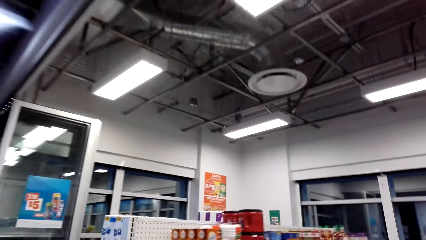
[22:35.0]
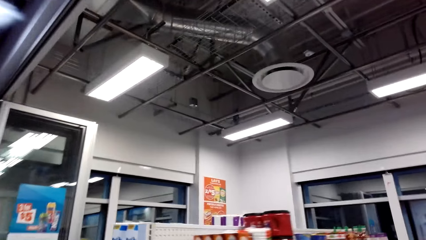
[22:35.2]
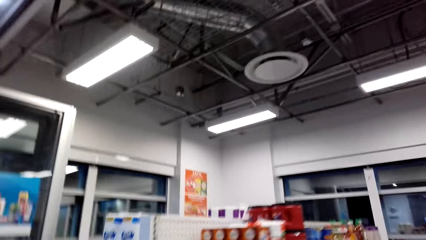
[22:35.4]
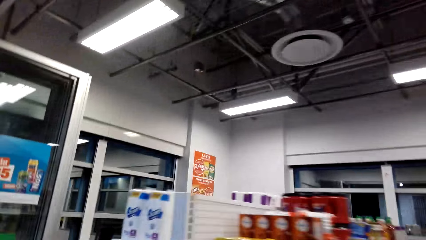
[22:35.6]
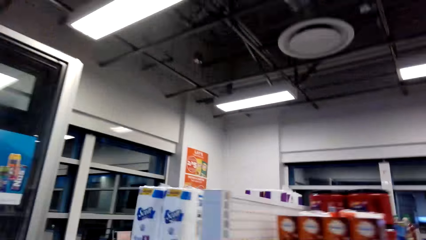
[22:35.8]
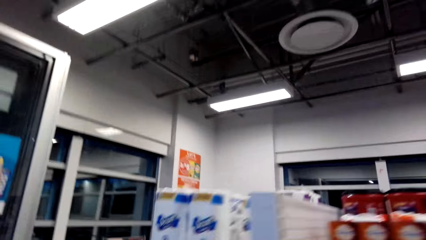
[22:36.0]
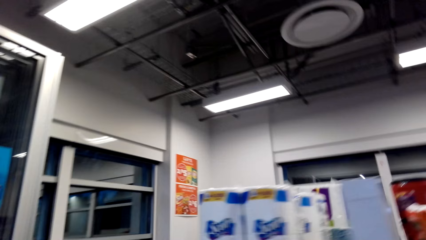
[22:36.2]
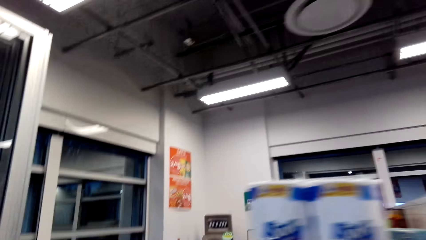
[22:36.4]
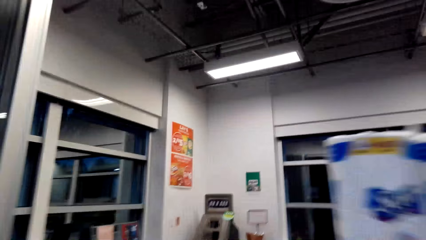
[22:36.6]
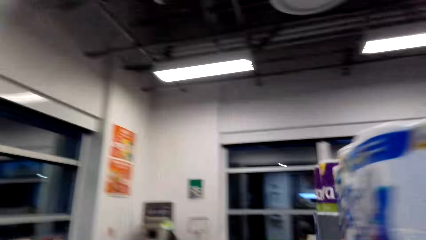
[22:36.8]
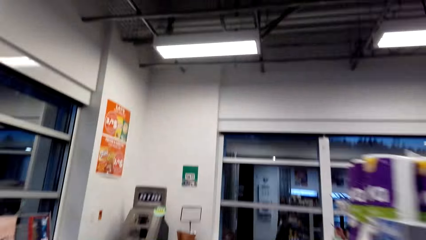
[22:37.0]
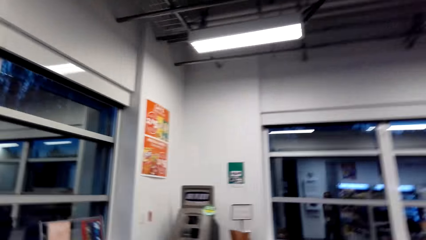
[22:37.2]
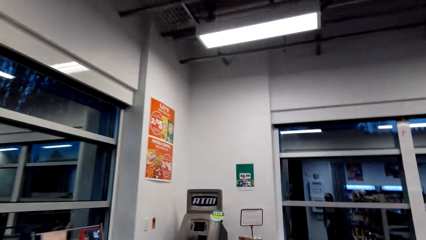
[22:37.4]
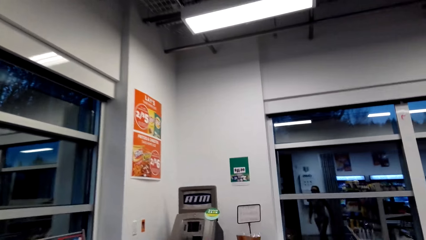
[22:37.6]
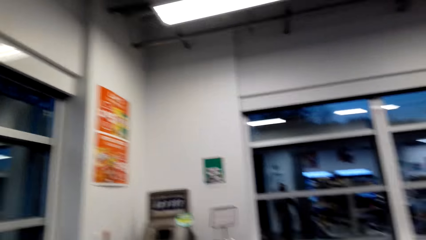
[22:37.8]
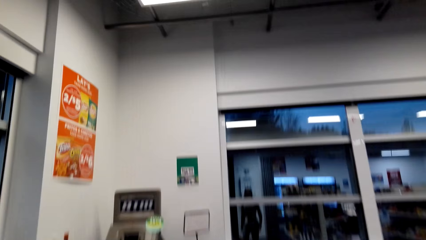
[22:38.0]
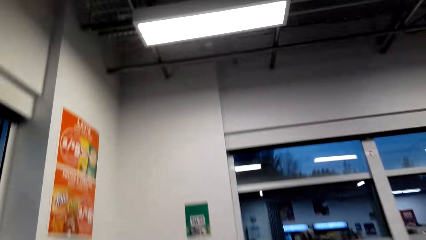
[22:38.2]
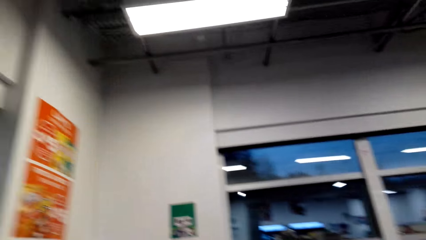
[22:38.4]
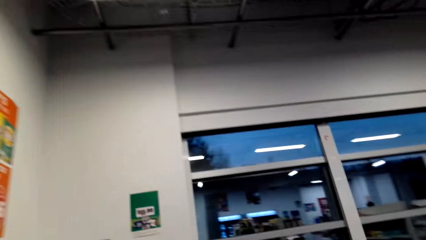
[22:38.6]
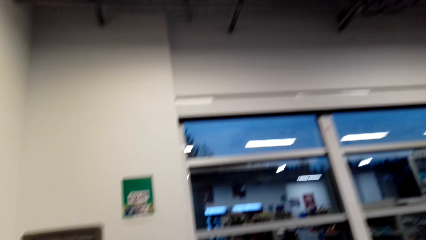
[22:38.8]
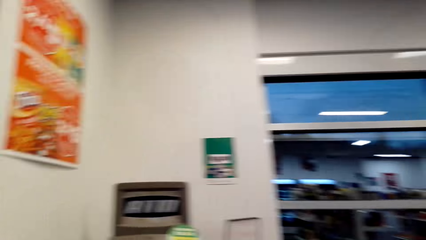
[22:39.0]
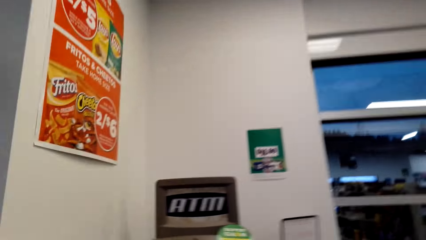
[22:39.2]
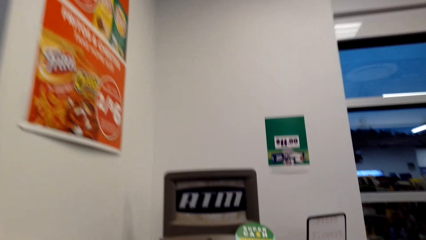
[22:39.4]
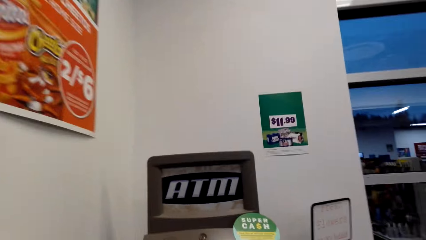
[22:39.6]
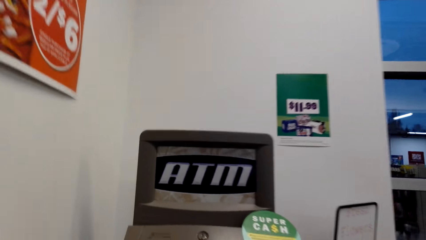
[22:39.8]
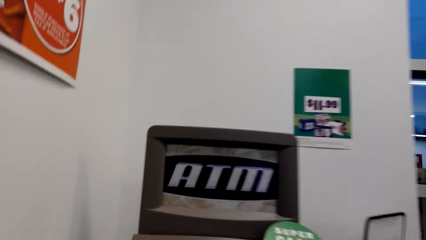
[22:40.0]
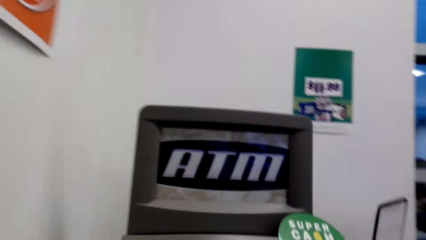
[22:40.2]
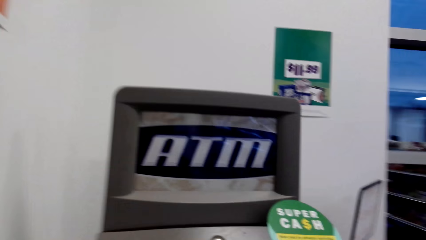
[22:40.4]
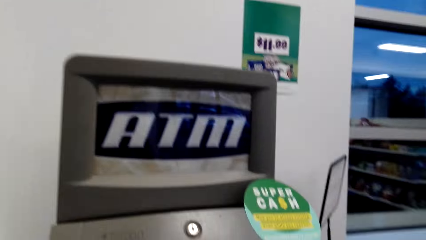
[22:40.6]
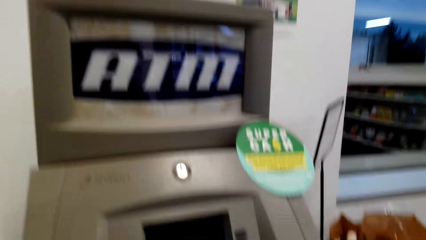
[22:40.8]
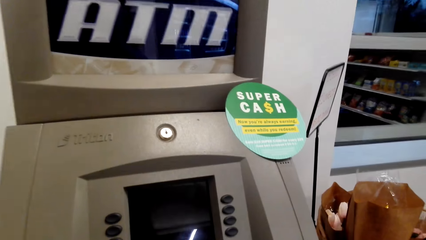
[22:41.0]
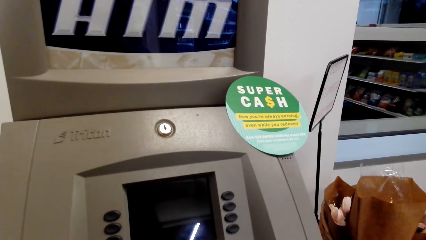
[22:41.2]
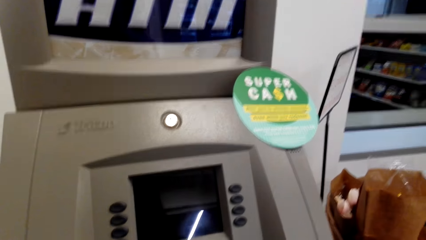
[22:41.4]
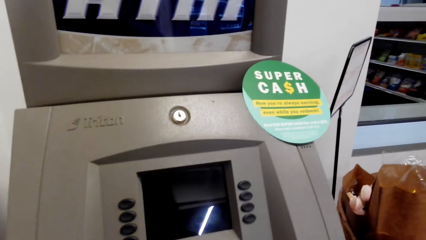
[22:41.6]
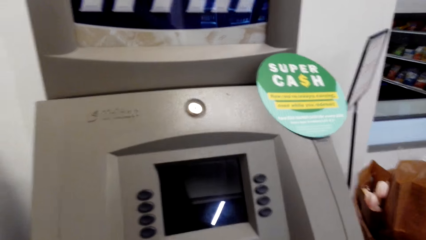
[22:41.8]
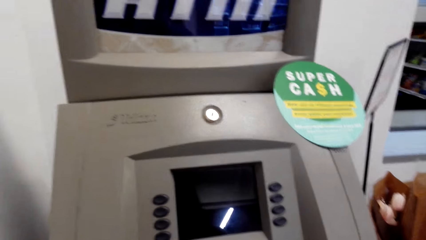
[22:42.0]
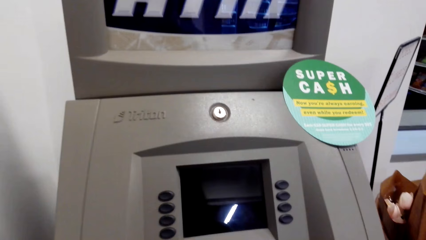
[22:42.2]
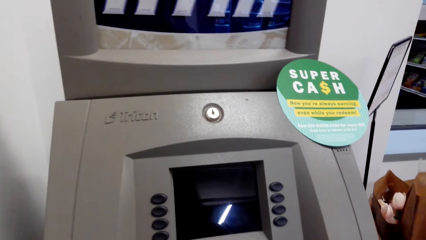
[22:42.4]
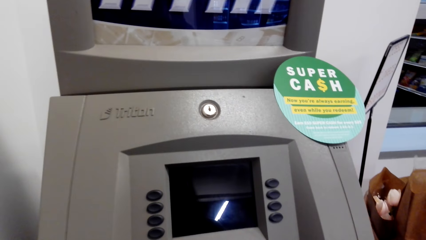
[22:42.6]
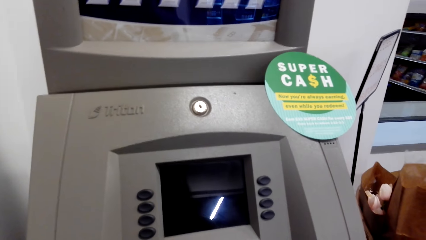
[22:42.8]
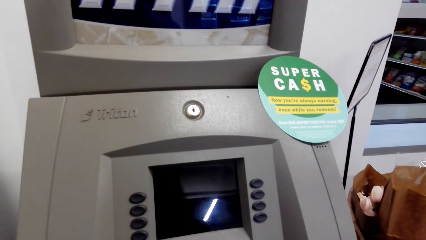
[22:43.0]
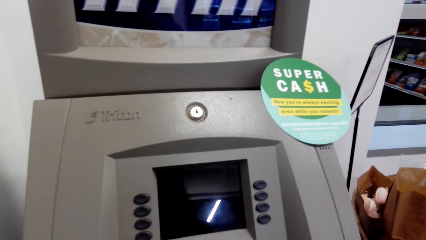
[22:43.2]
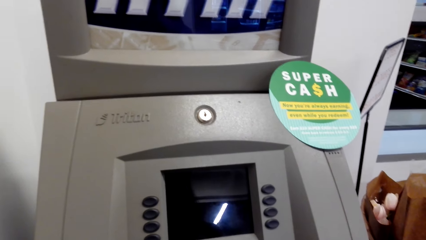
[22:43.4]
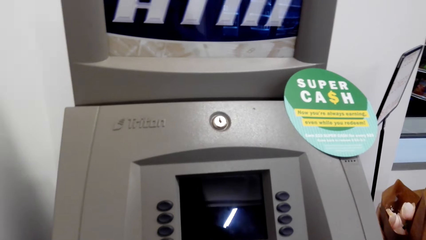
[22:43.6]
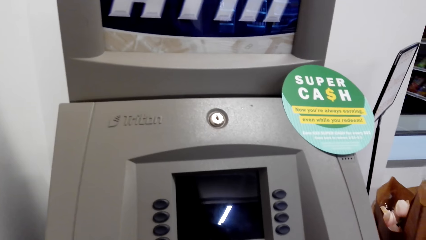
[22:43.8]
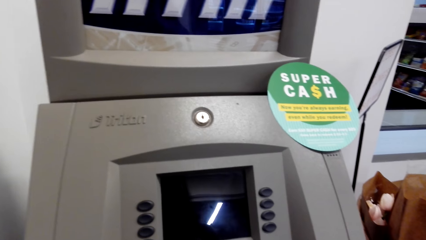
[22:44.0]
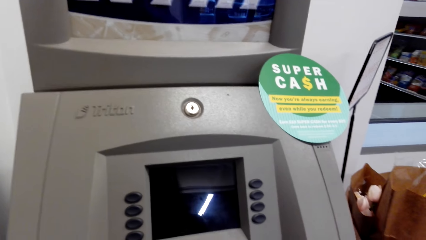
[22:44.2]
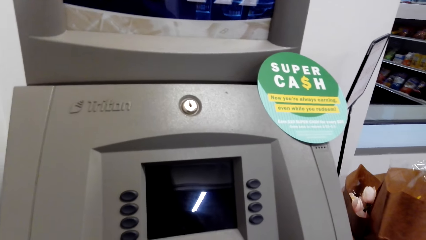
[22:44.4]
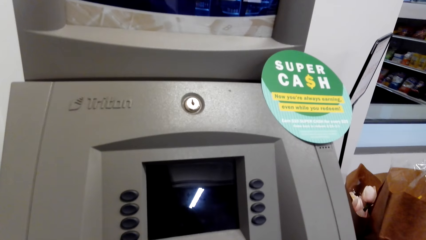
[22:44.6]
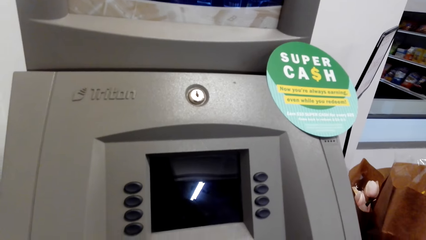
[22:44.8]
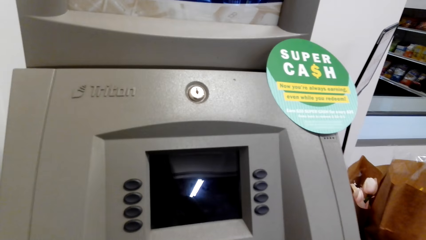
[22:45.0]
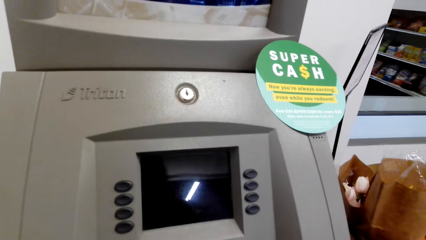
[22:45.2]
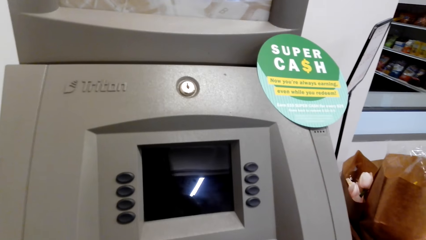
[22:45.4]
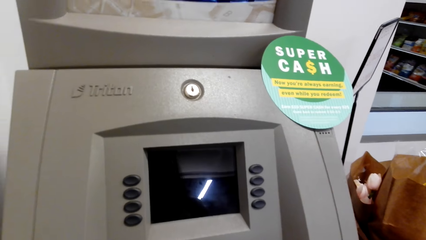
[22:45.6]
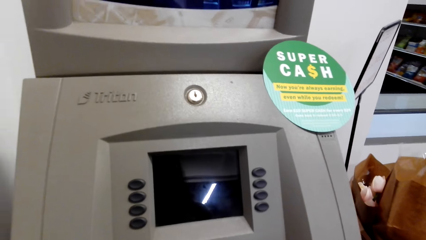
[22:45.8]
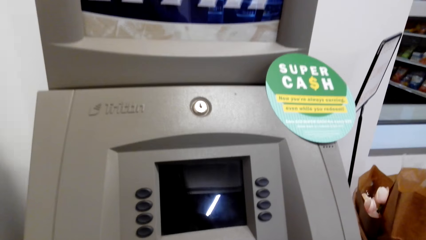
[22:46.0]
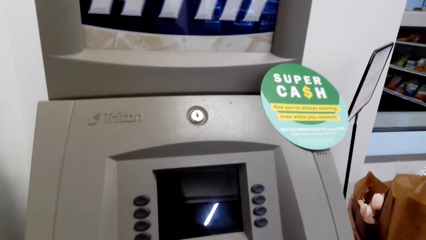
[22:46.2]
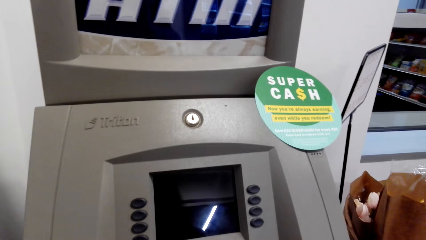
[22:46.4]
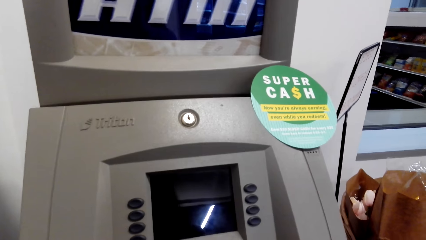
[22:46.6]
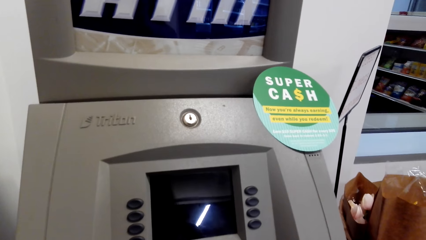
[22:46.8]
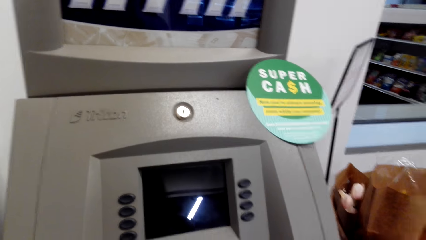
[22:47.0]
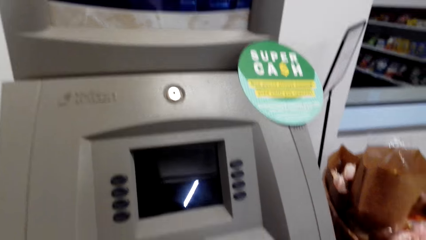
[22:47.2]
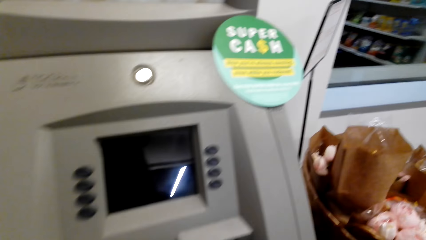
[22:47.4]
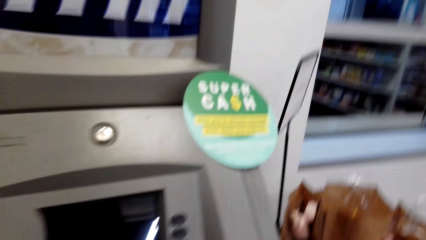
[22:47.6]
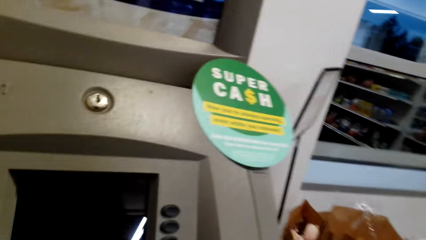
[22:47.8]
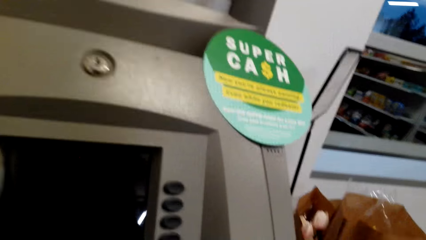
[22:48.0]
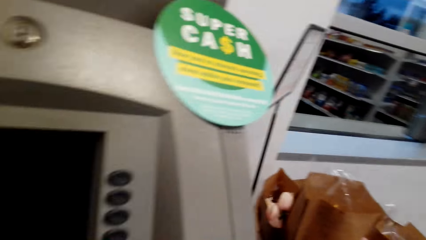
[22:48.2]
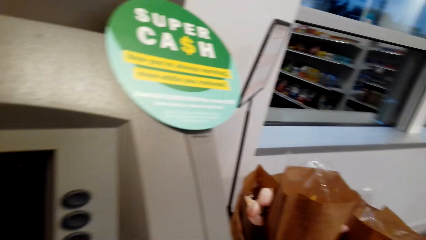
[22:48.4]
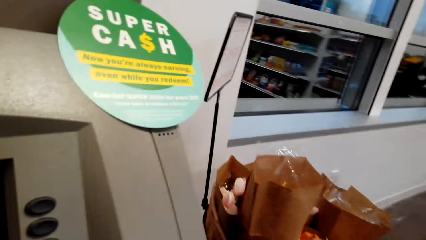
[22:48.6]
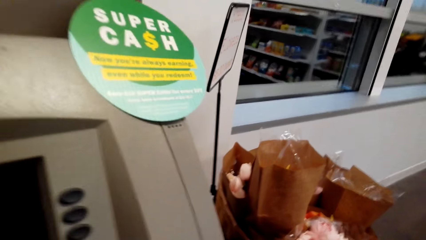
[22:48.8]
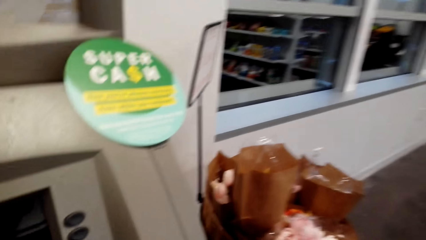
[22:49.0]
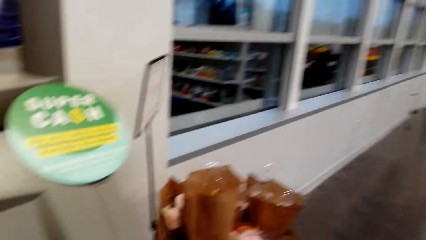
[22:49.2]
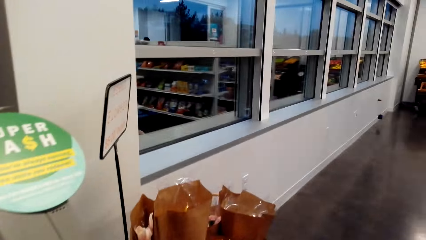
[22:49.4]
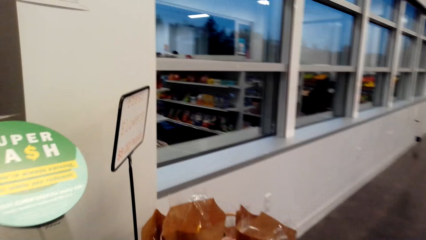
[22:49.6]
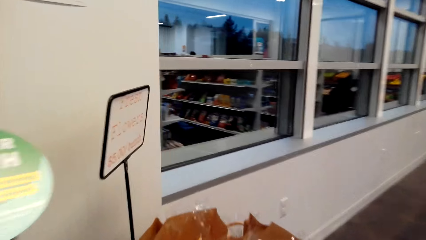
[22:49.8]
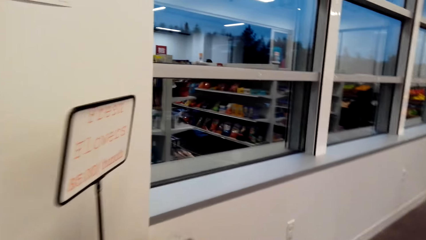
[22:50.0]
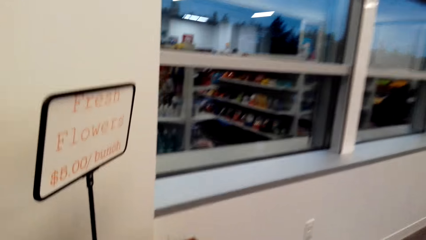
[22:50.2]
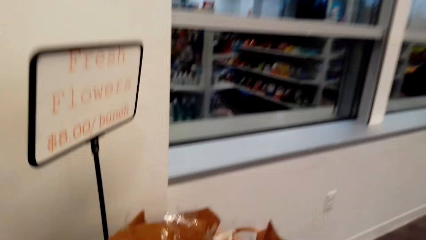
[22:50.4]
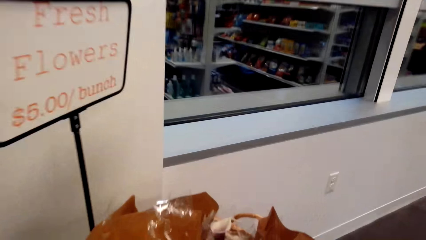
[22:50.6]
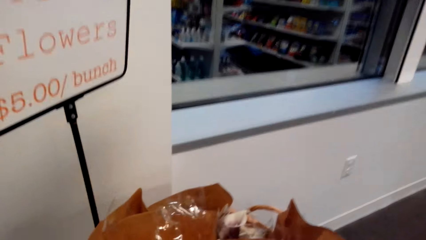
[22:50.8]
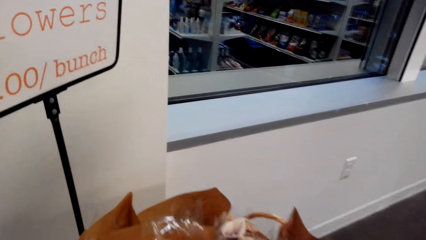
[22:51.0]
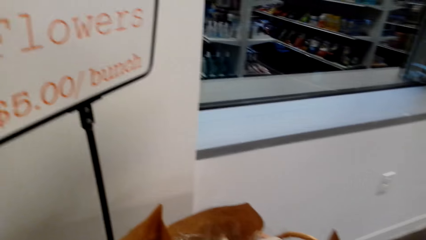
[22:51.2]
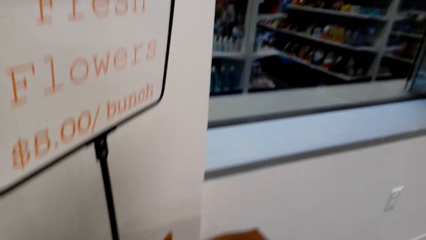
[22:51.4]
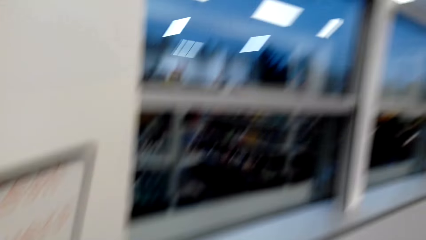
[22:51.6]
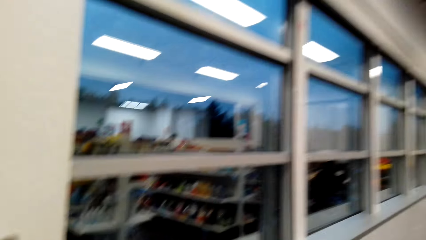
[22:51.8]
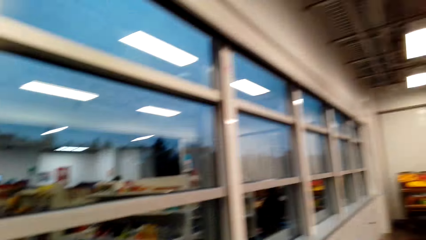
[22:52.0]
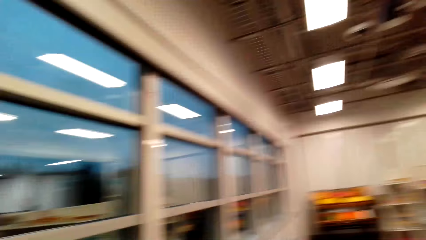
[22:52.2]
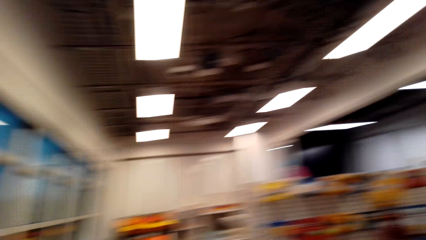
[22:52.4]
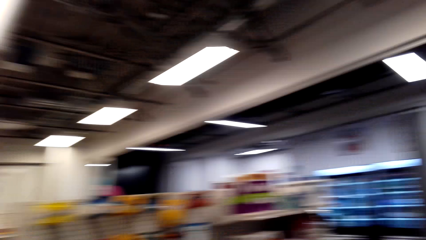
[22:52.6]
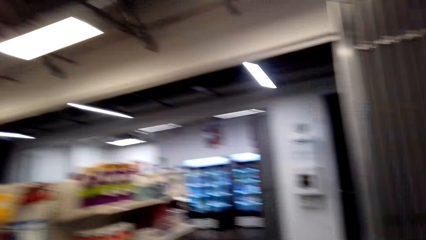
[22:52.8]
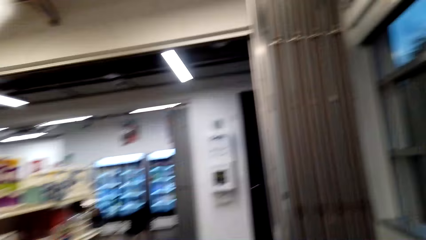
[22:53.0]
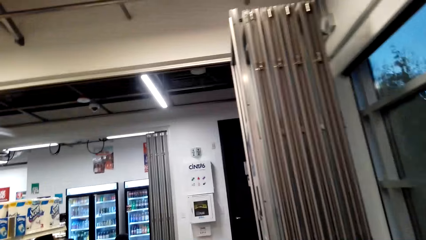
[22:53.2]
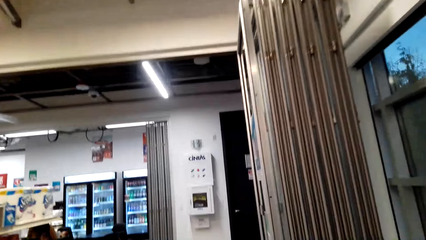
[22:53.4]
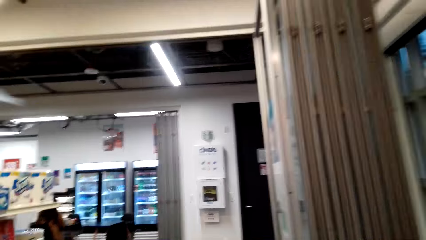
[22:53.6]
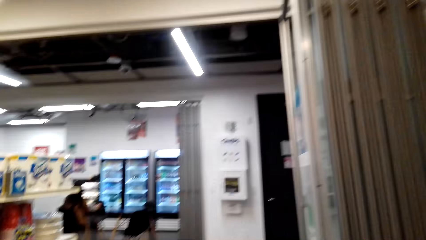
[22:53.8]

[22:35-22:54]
The camera wearer looks around a supermarket. They operate an ATM machine. They stand in front of the cash ATM. They look around the supermarket. They walk around the supermarket.
